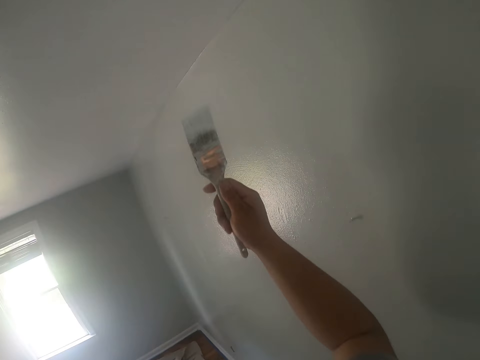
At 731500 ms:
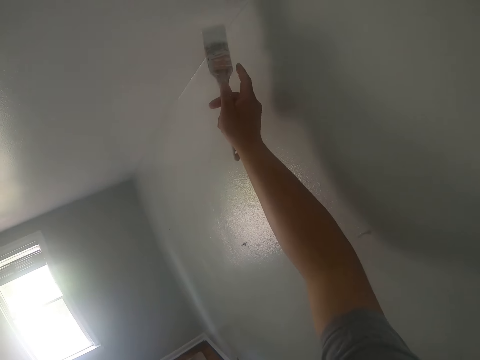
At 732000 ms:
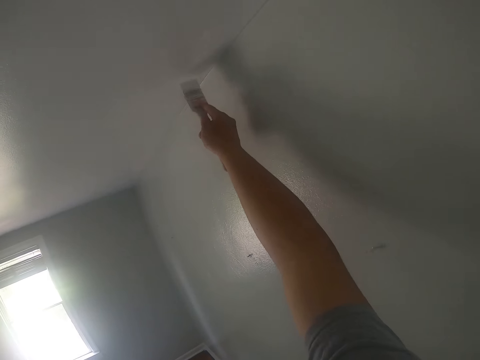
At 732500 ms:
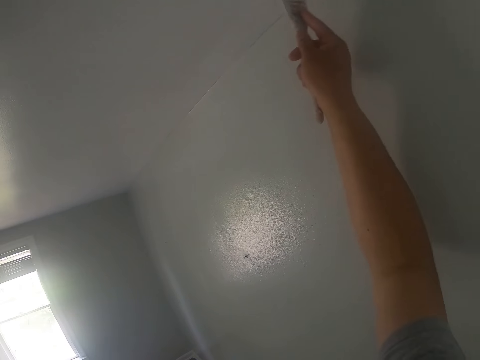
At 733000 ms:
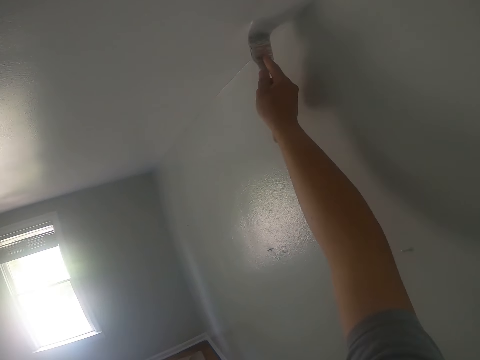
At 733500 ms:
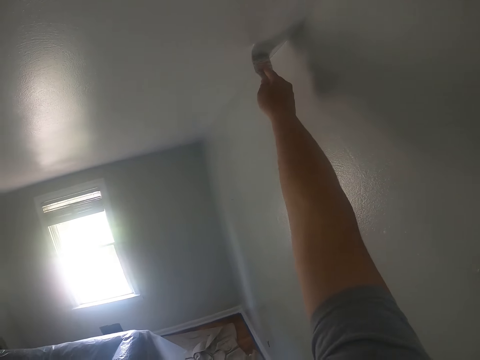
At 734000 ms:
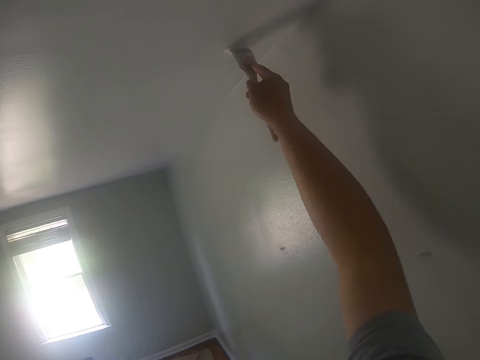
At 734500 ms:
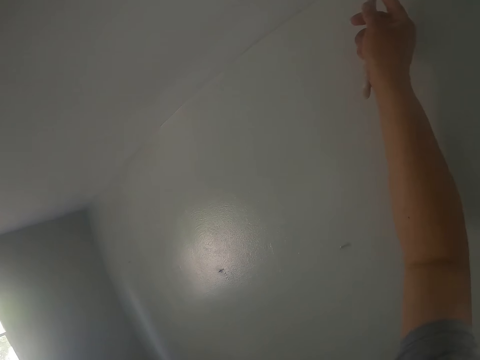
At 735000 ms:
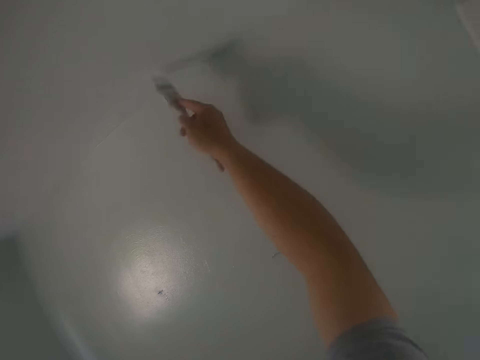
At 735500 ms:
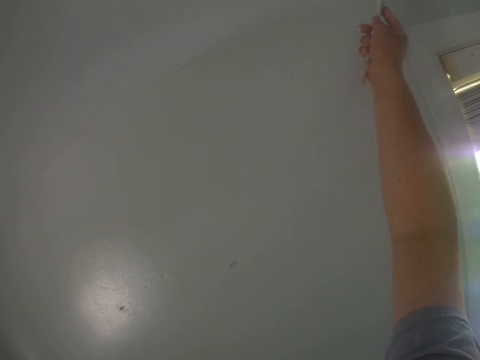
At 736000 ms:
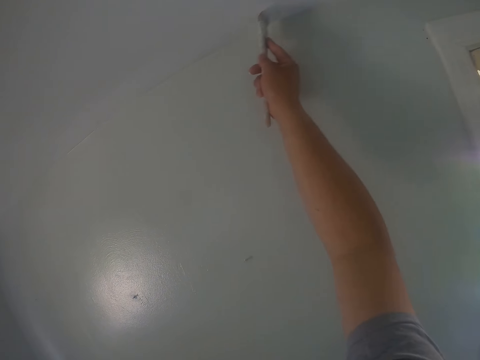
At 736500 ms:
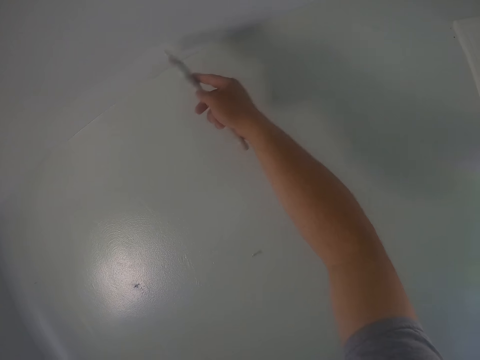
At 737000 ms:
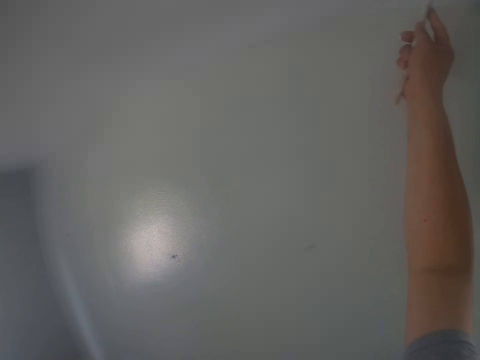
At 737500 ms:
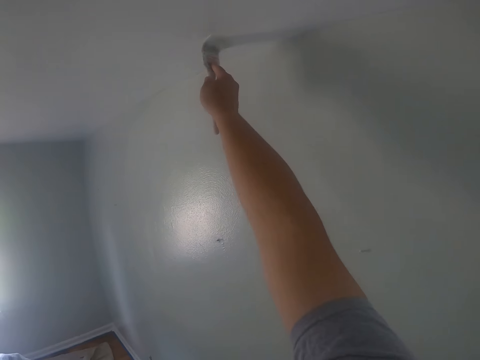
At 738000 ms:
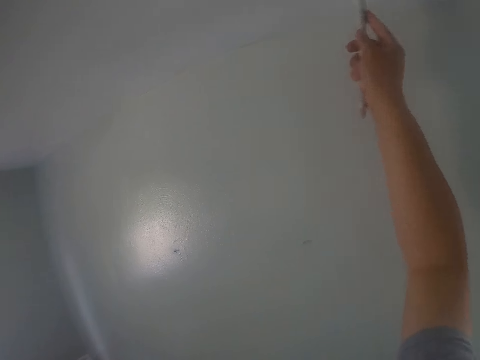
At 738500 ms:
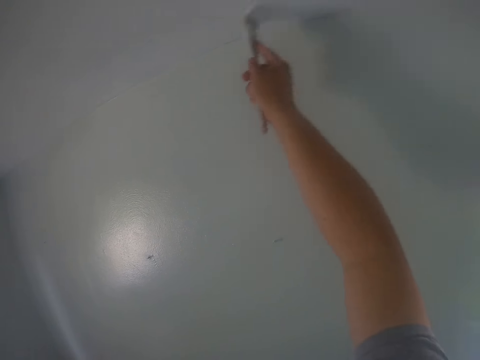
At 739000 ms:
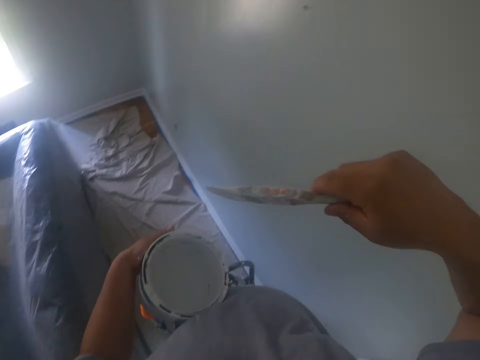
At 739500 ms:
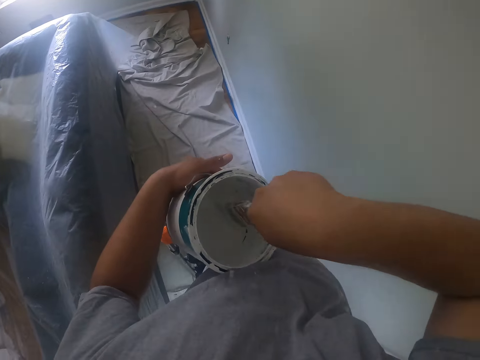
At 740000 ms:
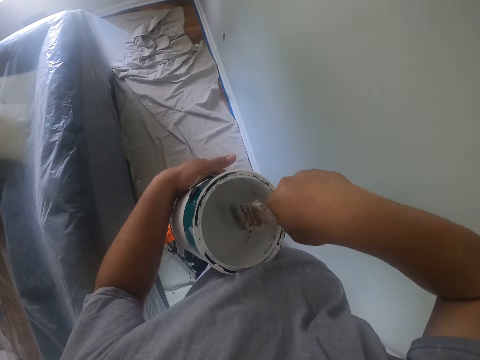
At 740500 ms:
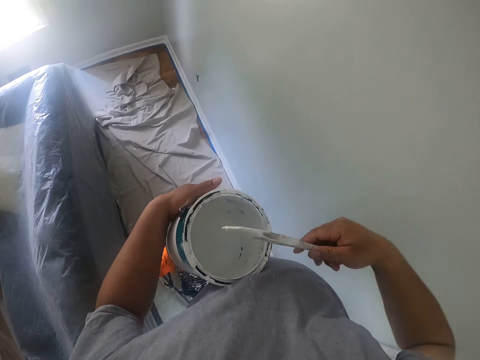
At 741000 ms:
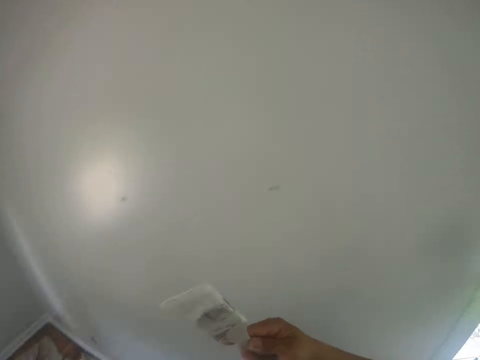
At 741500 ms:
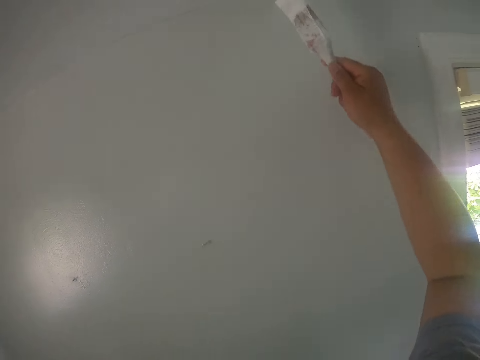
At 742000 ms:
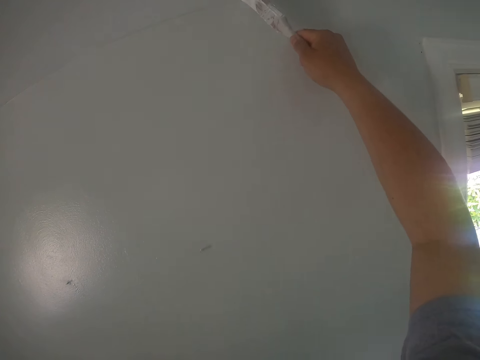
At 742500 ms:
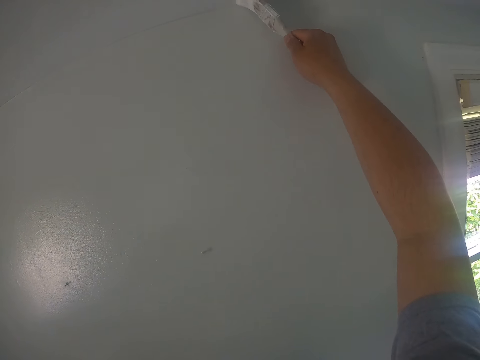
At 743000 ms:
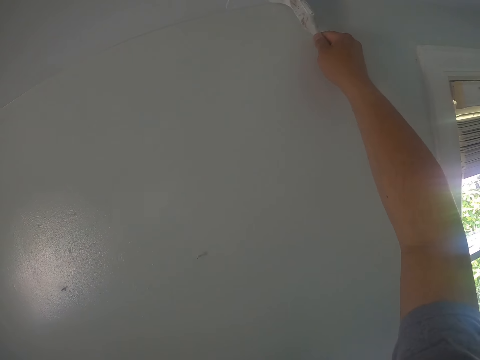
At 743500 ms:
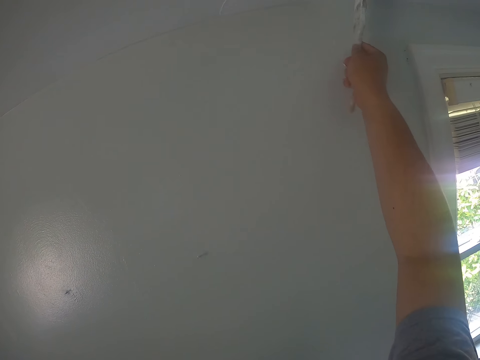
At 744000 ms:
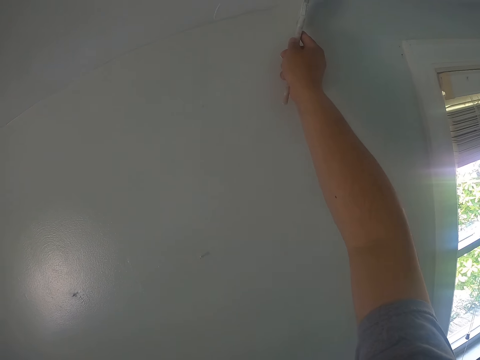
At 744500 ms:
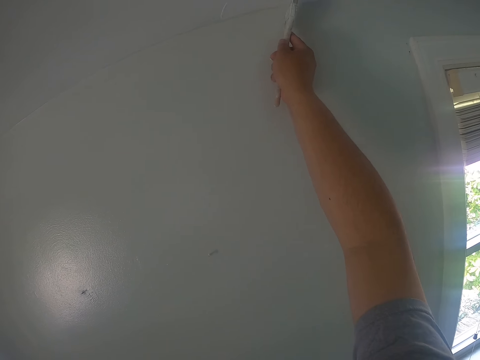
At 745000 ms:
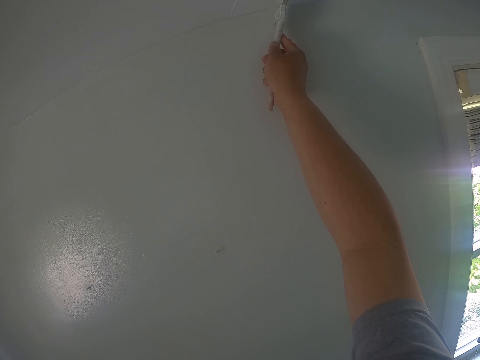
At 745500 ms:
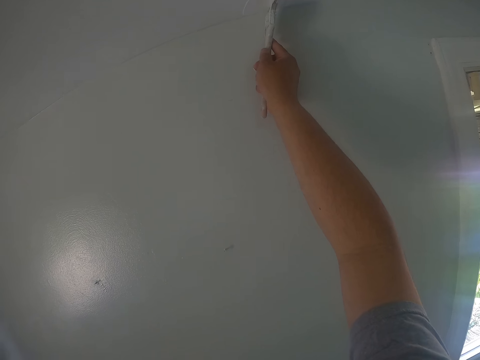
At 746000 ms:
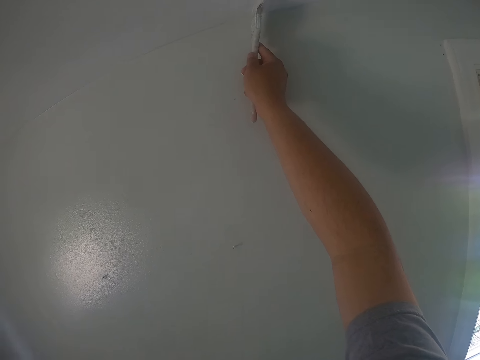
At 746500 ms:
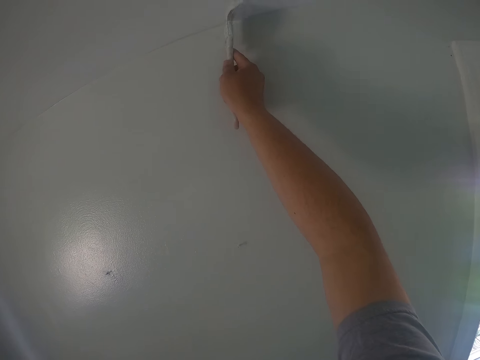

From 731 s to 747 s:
The camera wearer paints the ceiling with the paint brush. They dip the paint brush into the paint bucket. They paint the ceiling with the paint brush.

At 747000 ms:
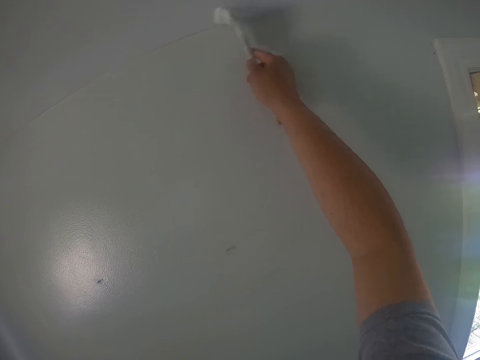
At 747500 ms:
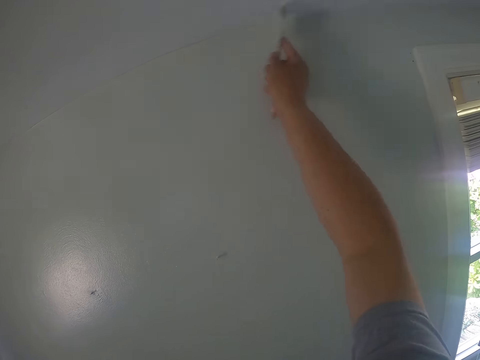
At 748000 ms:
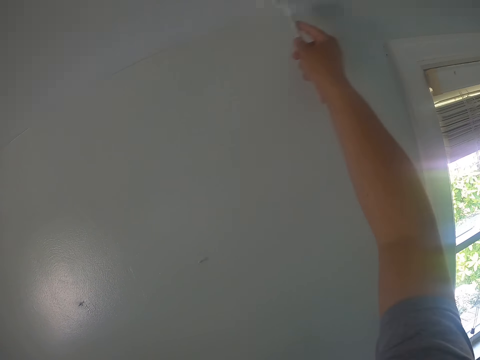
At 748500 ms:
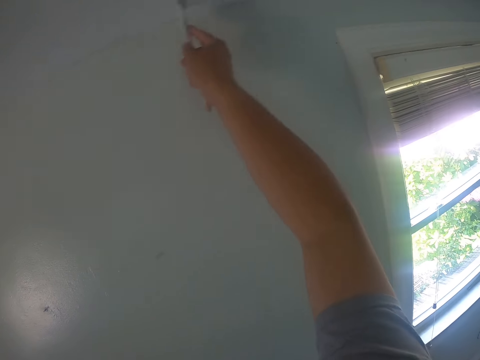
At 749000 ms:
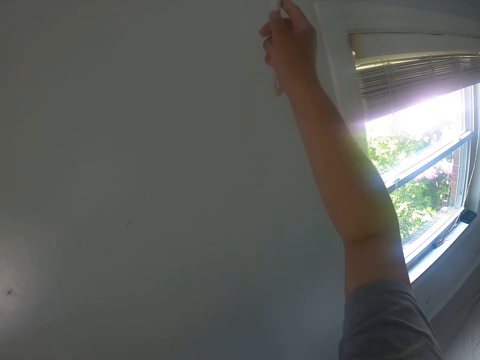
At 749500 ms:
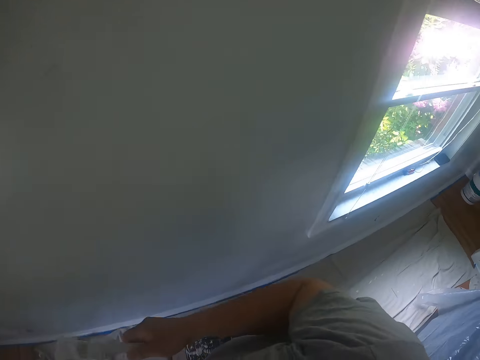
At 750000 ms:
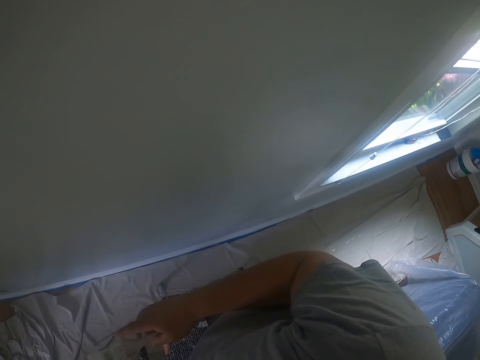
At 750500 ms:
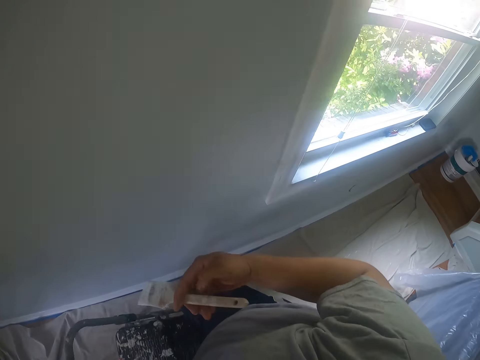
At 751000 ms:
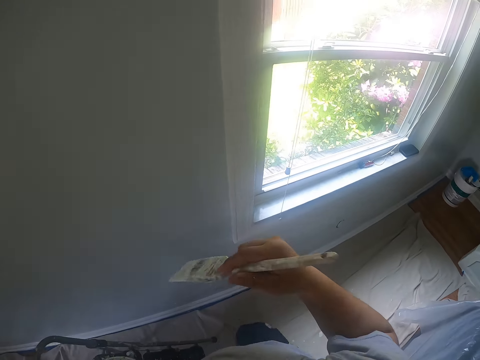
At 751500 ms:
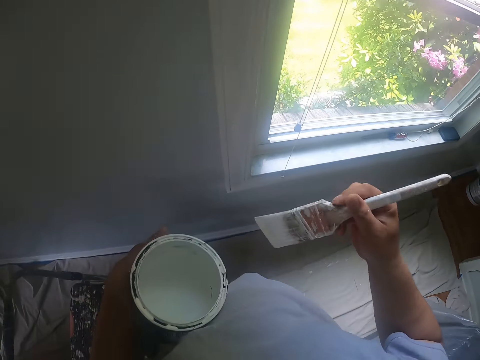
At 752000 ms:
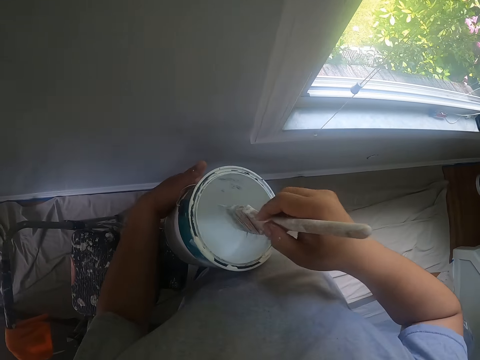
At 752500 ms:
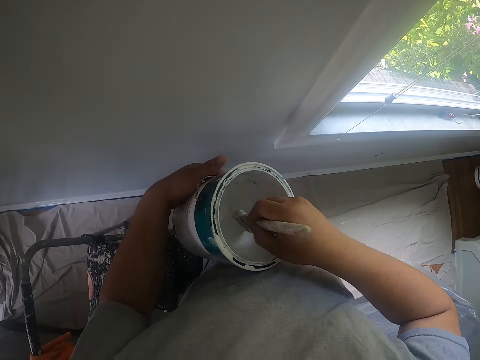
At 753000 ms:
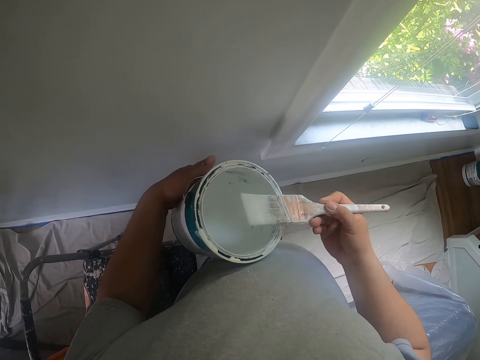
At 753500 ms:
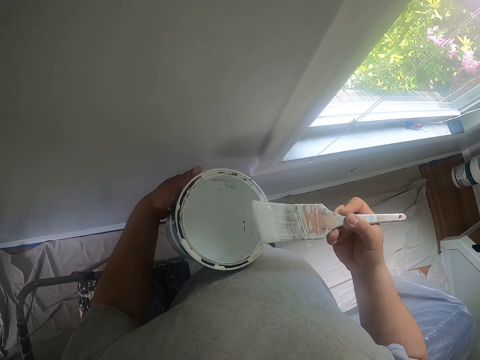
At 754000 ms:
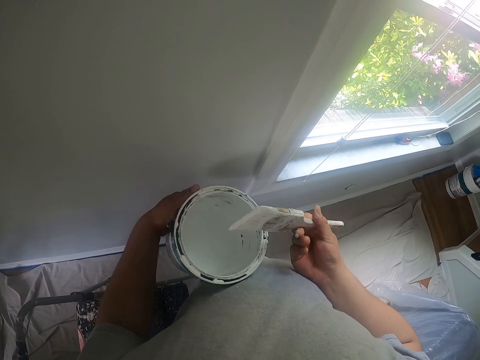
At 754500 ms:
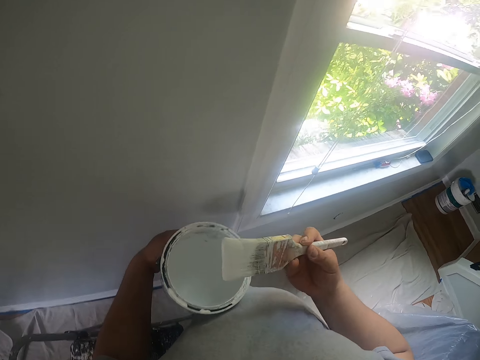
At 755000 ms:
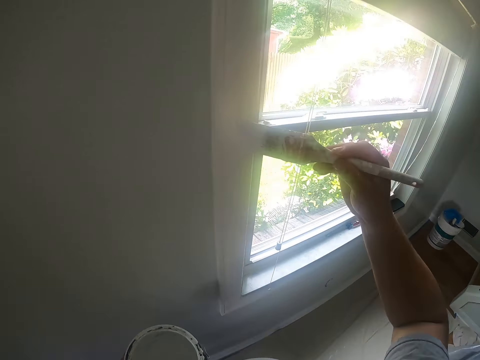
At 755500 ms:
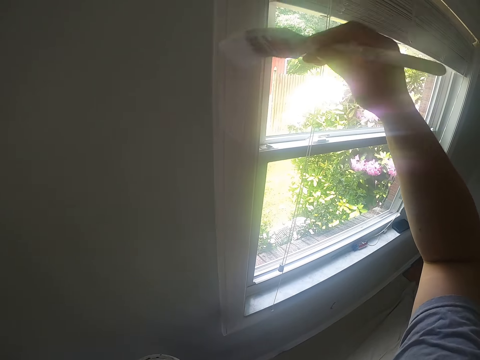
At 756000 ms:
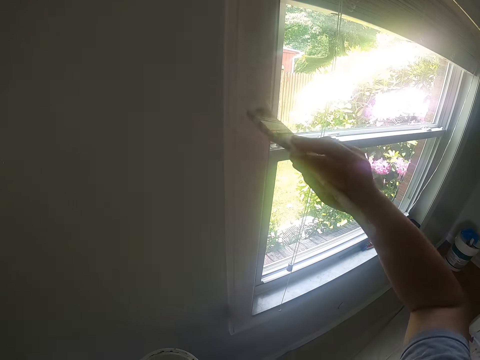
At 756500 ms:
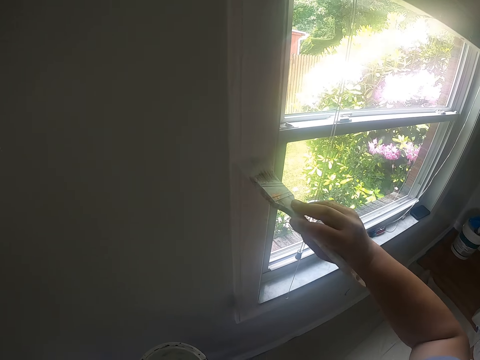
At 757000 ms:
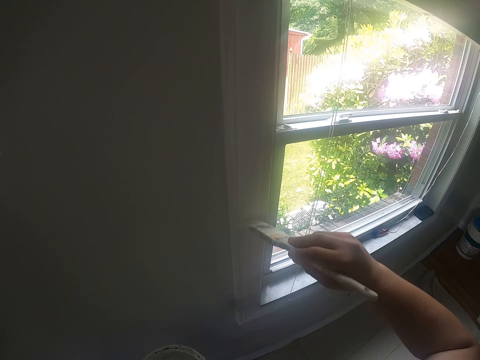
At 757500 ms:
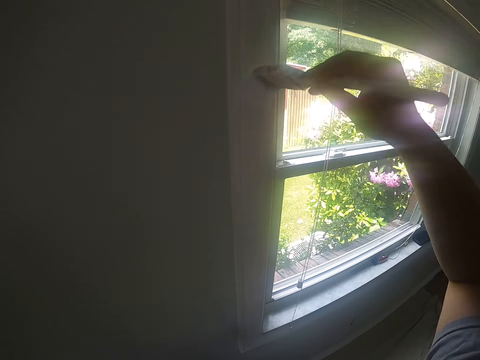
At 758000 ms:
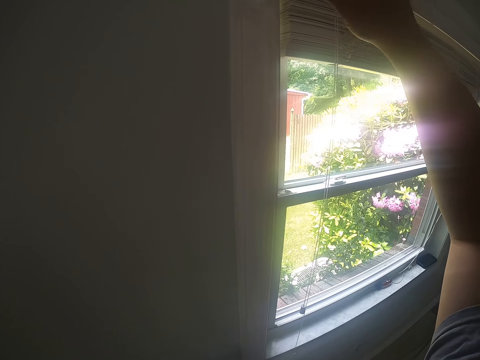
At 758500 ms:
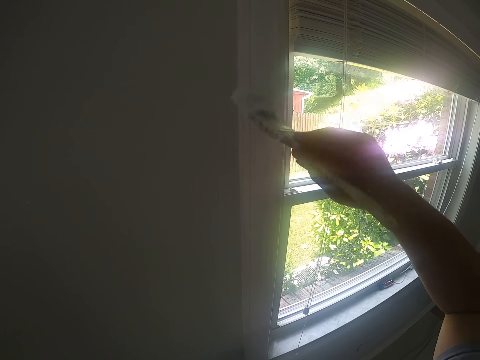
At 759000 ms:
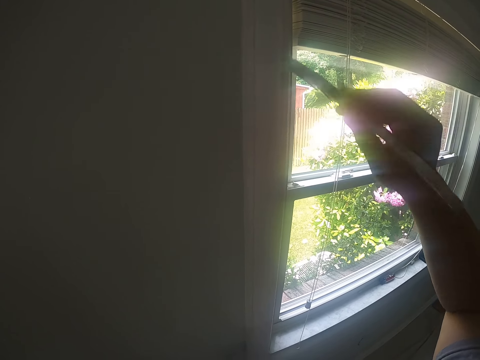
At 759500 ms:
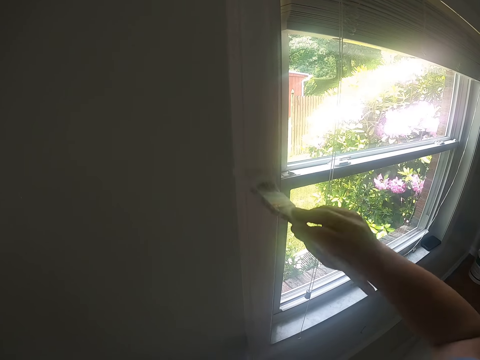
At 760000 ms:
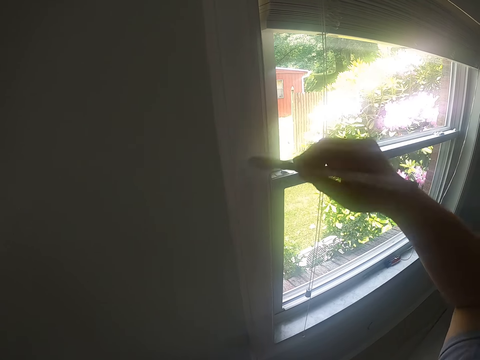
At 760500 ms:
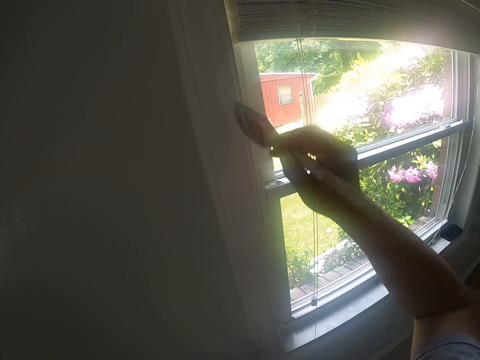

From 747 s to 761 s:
The camera wearer steps down the ladder. They dip the paint brush into the paint bucket. They paint a window frame with the paint brush.
